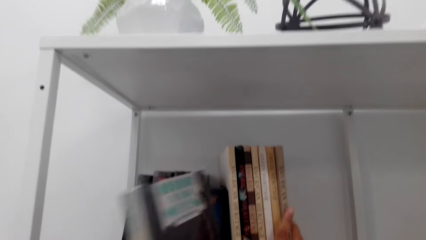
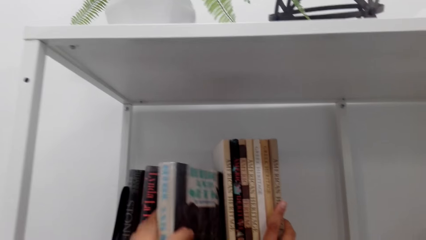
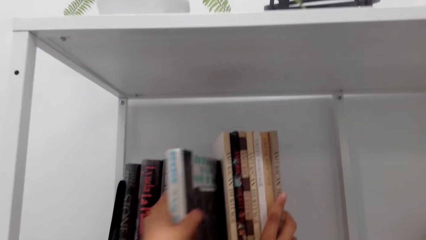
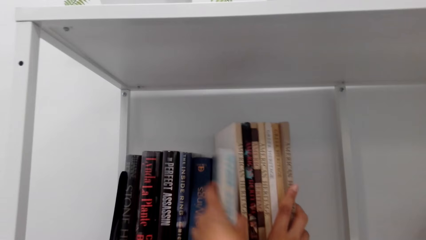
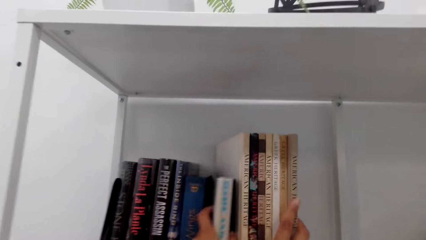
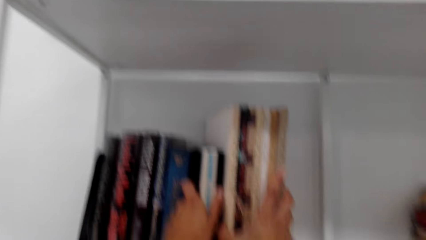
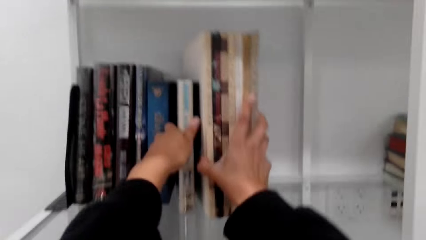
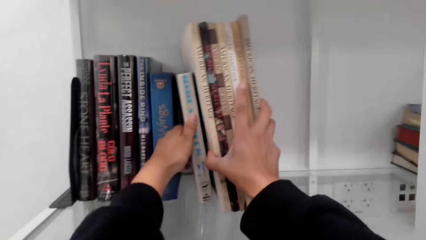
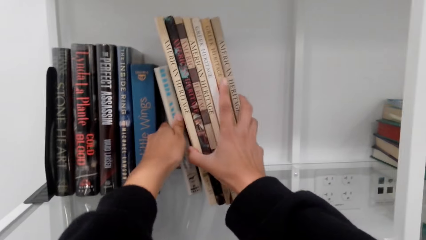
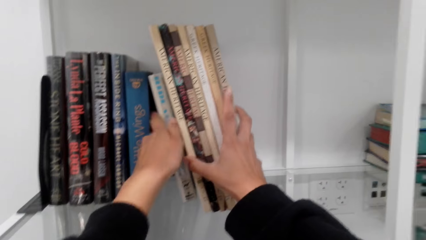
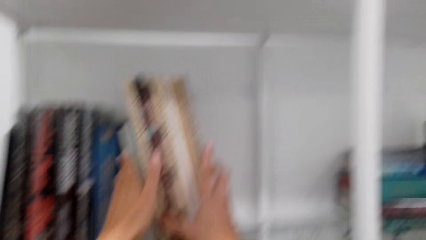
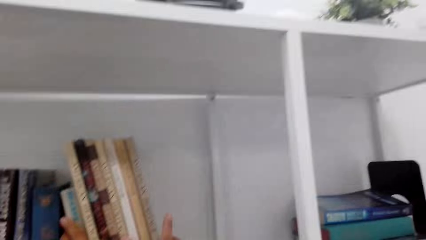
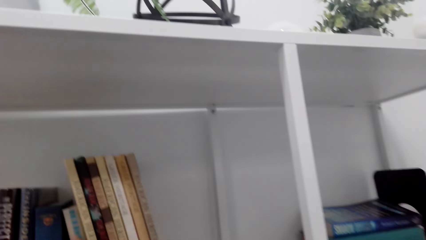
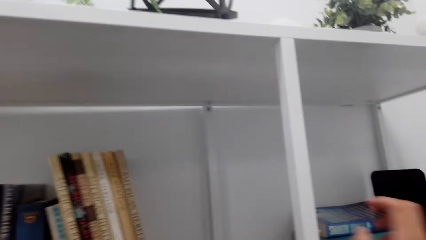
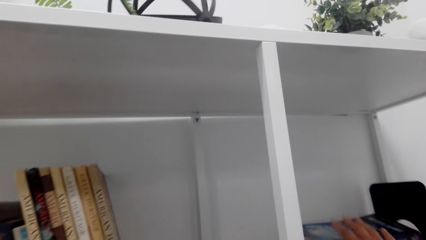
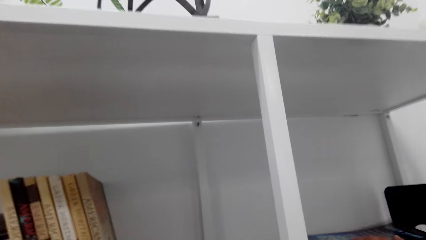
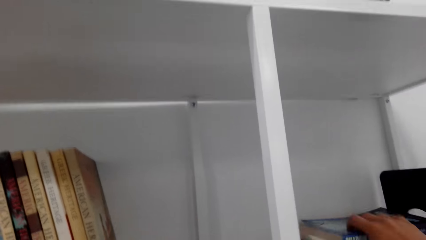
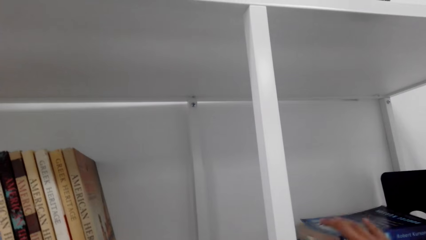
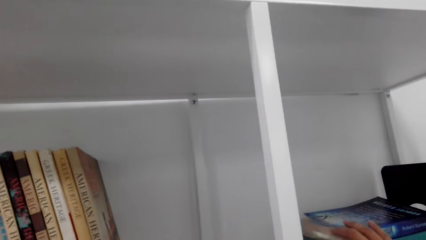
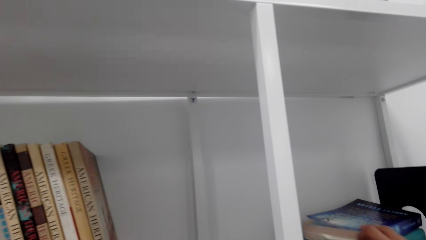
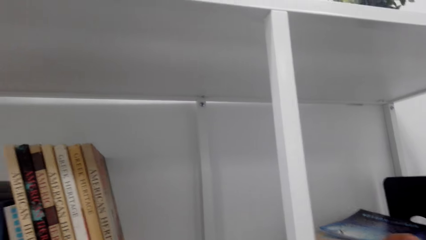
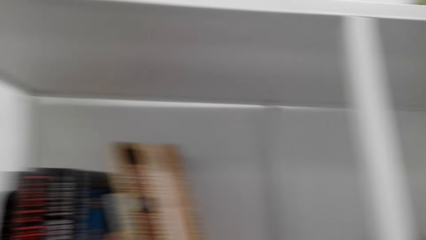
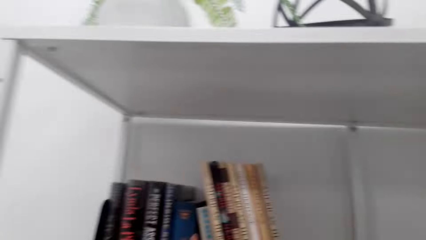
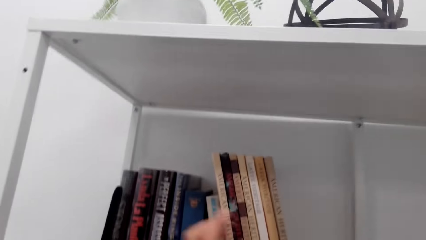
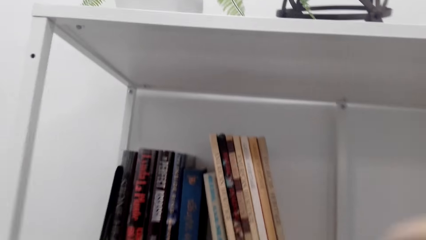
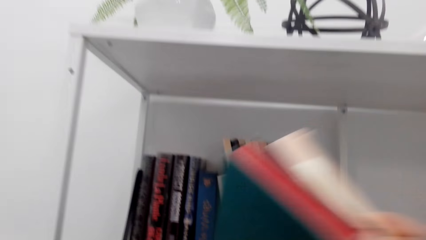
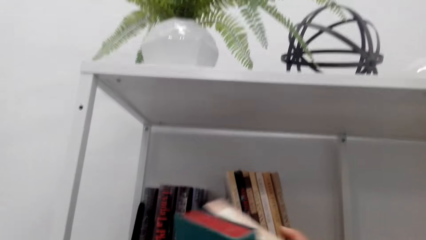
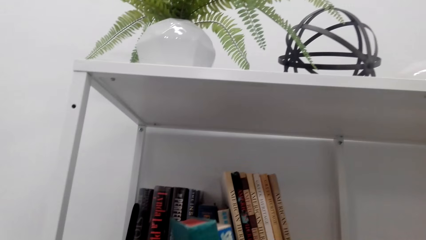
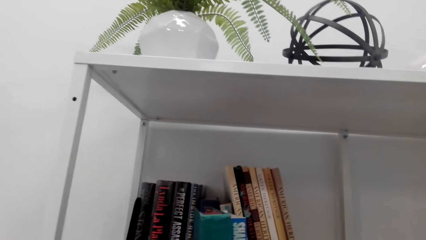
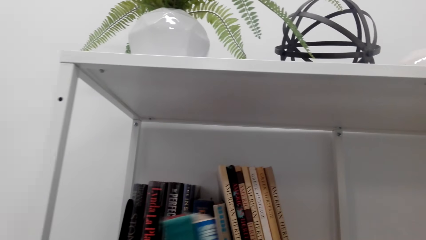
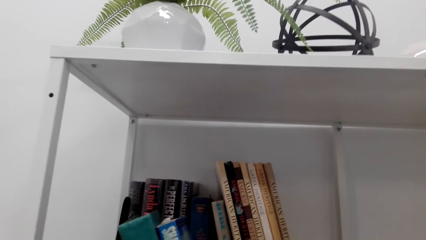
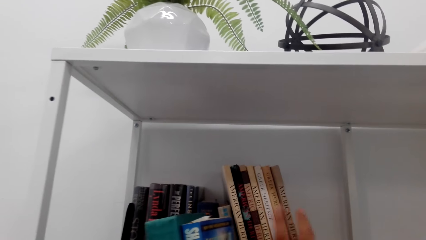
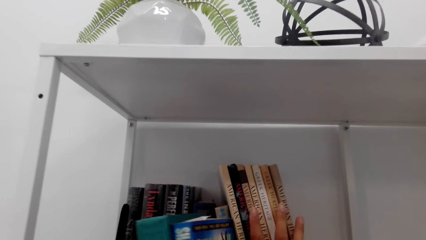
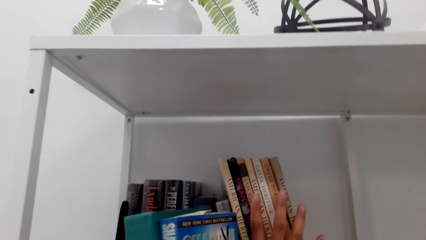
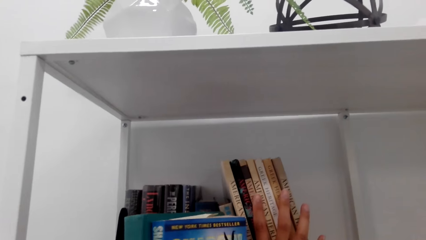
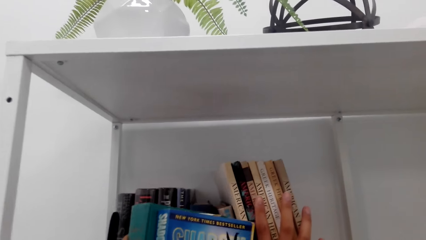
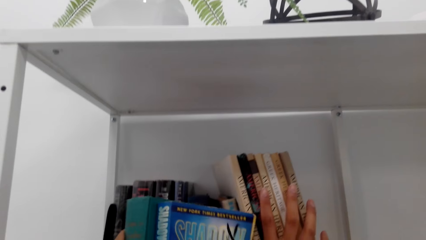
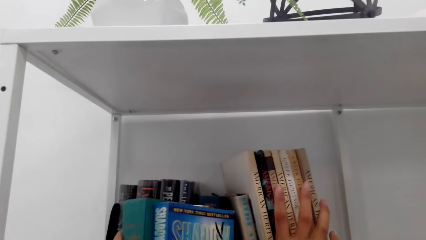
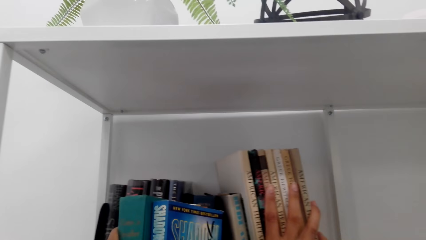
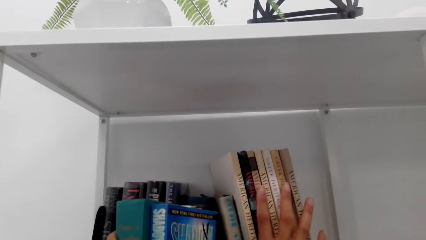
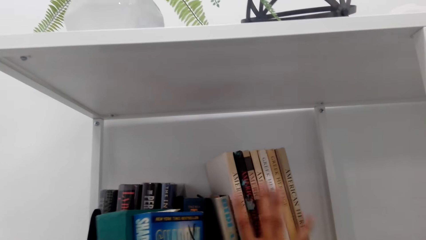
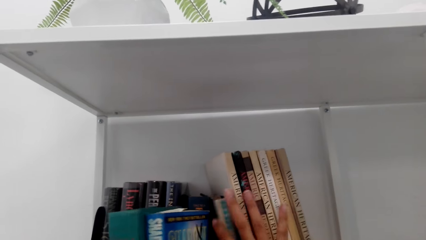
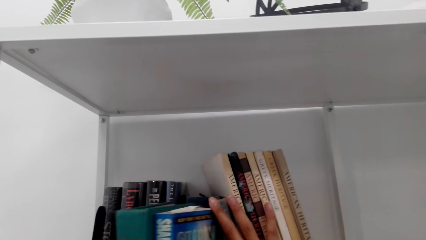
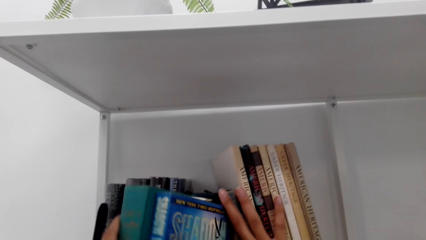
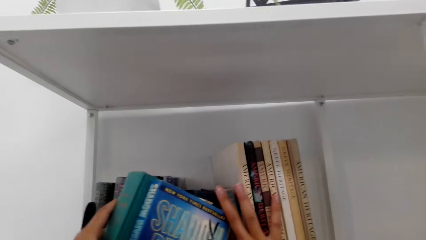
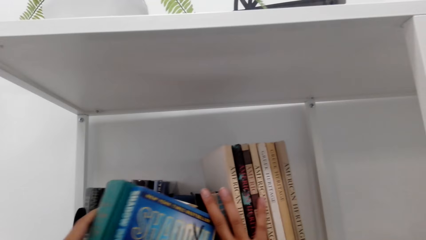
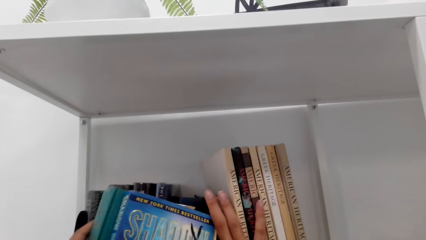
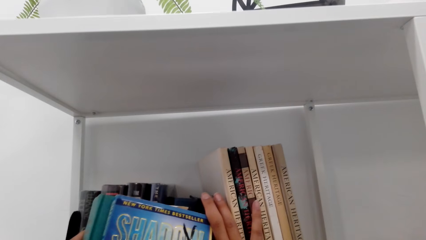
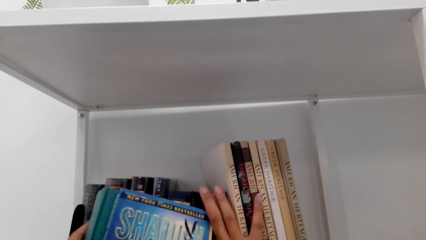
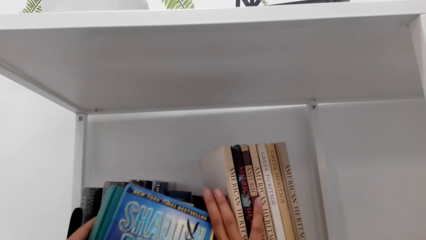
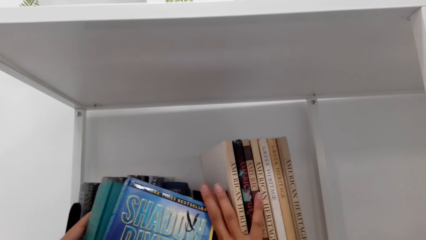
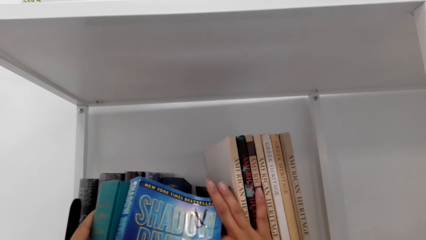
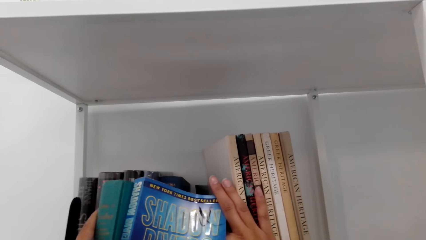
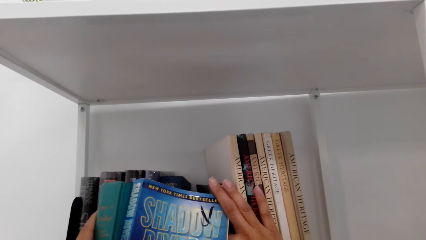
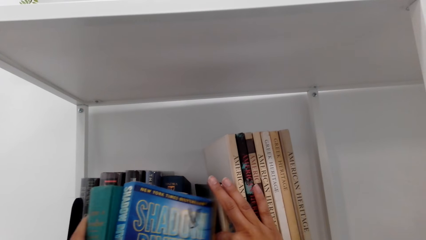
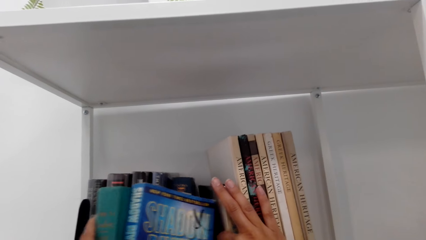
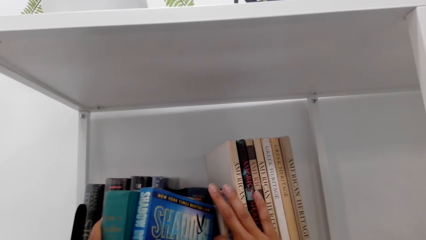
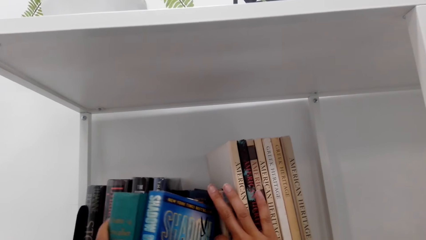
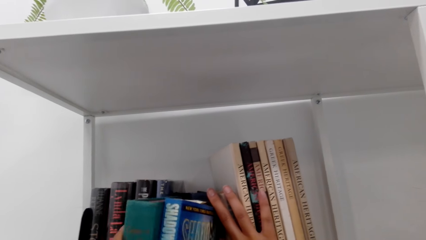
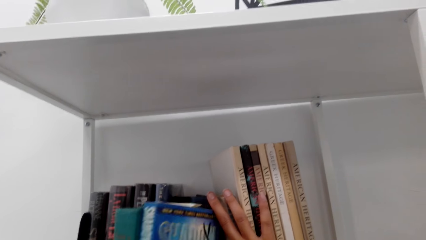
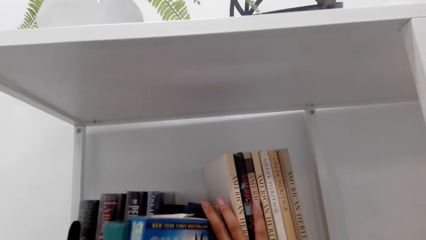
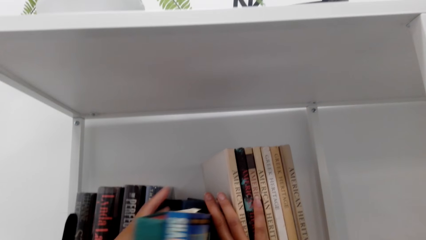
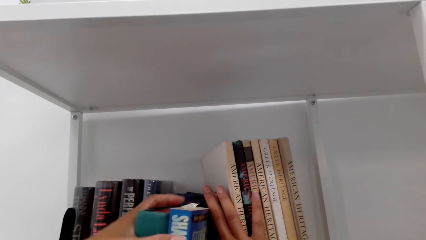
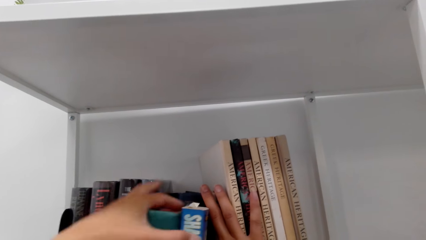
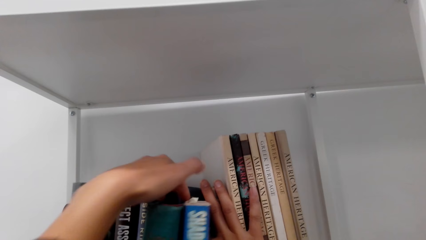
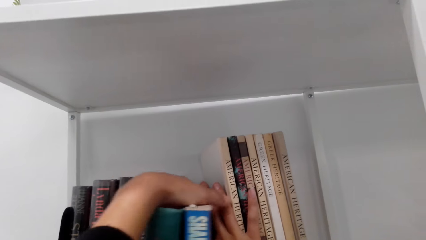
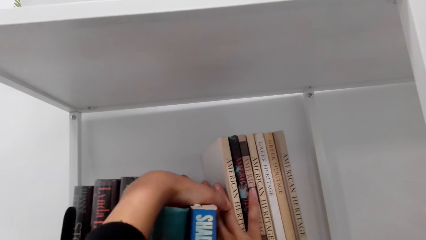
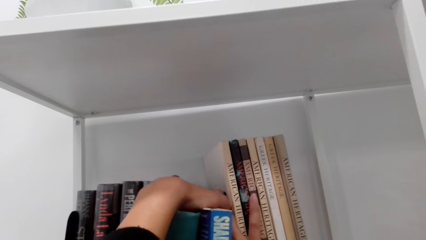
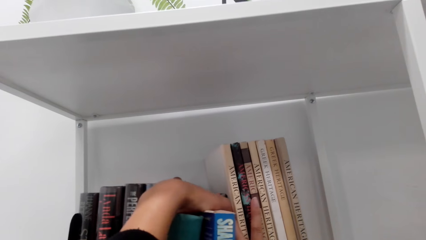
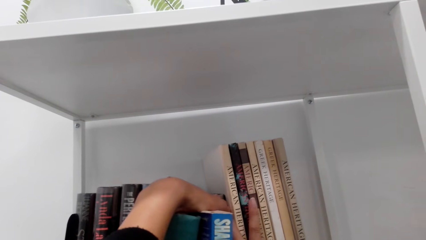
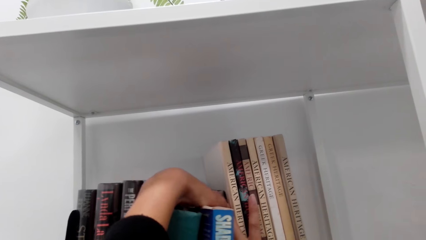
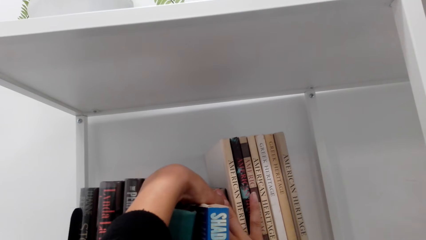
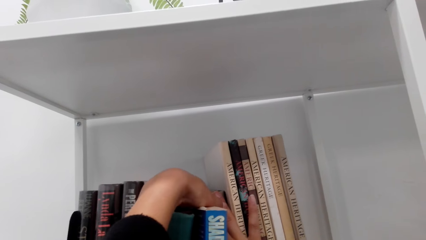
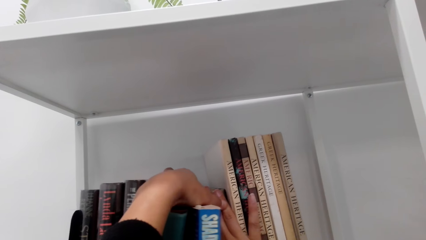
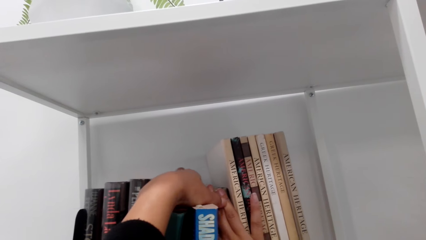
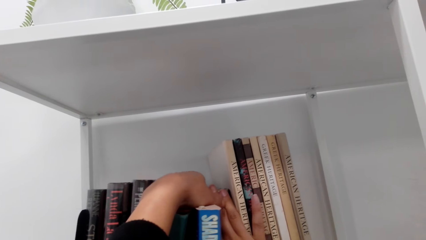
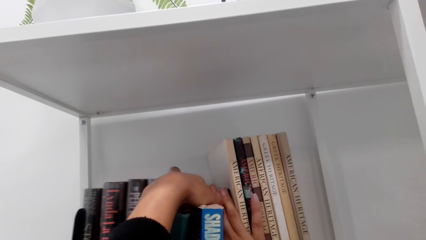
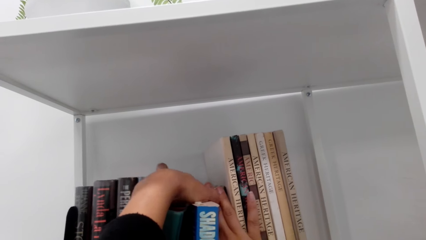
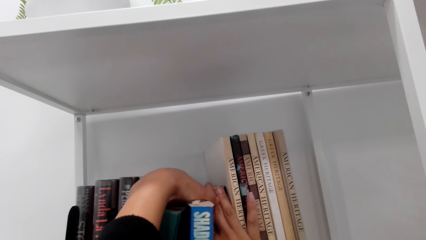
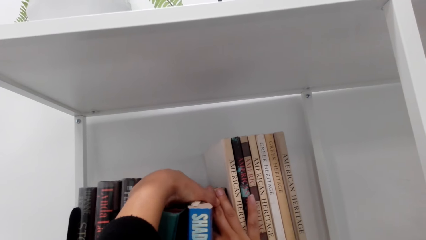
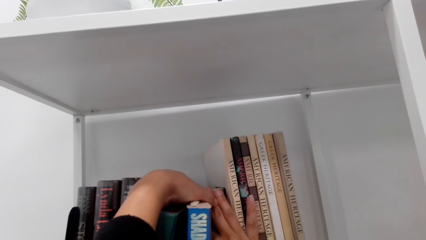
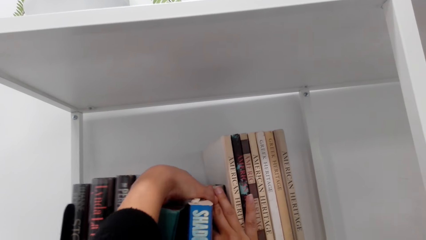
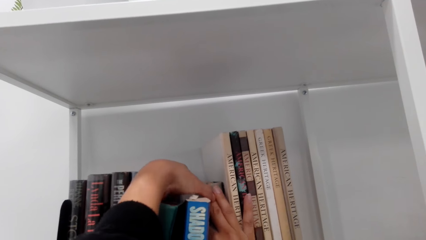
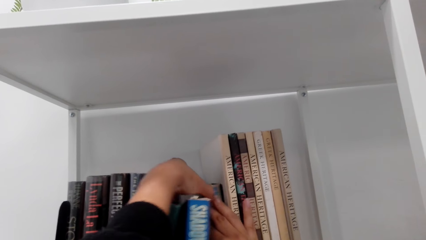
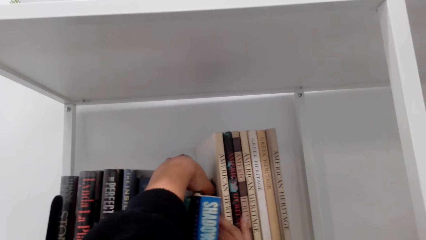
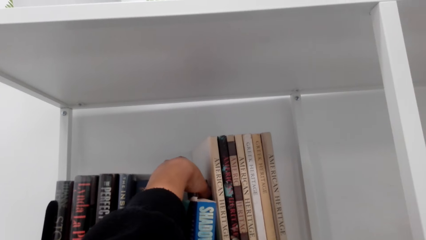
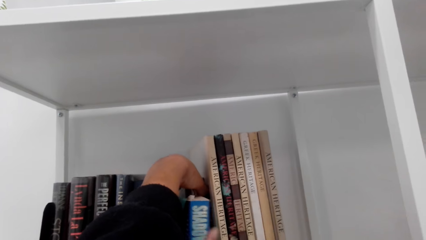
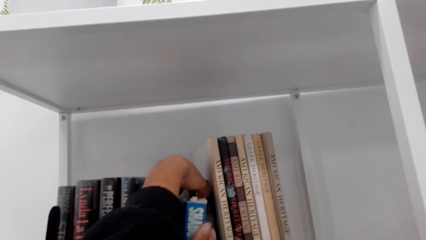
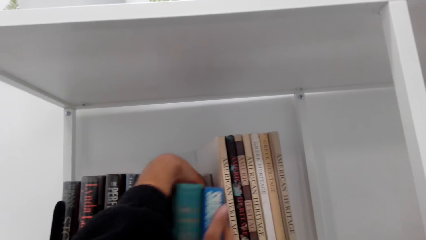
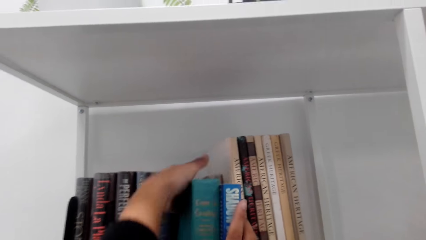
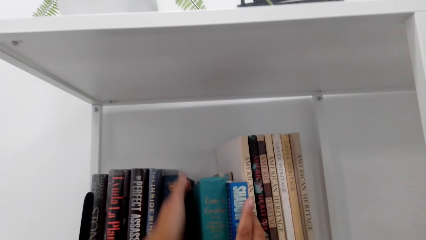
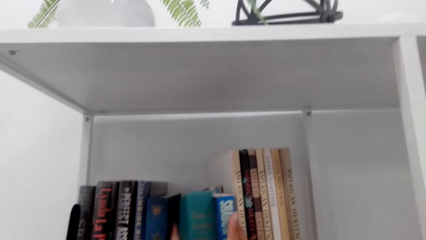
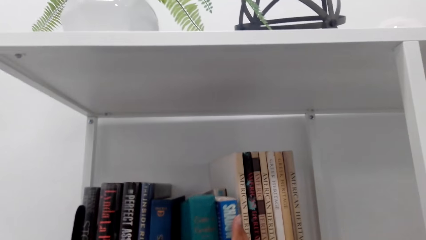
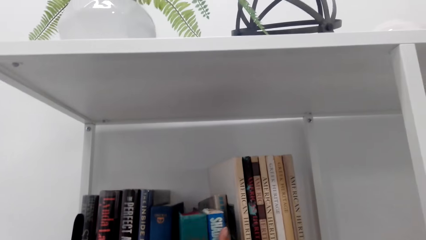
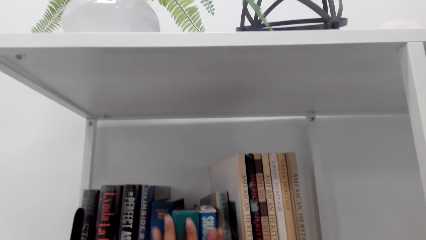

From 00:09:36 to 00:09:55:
The camera wearer arranges a book on a shelf. They pick up books on the shelf. They fix the books on the shelf.
